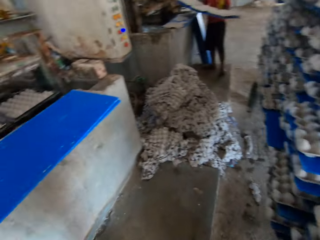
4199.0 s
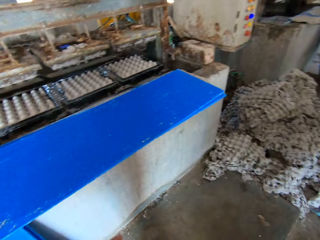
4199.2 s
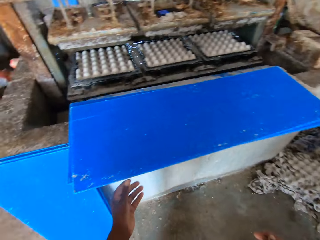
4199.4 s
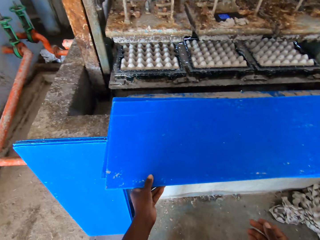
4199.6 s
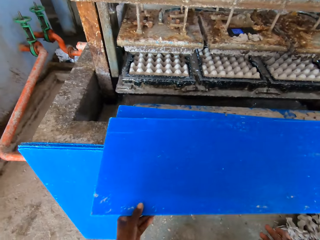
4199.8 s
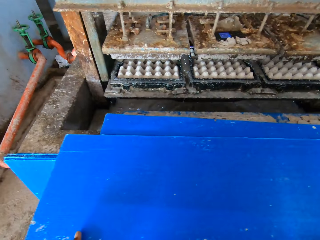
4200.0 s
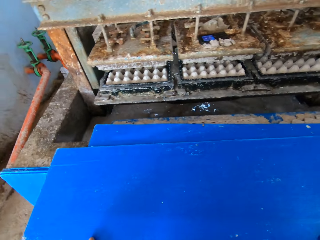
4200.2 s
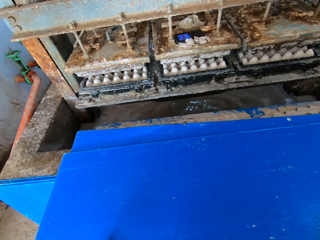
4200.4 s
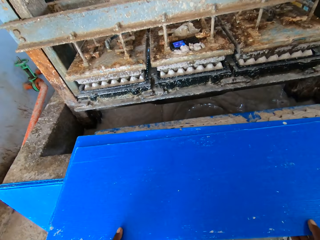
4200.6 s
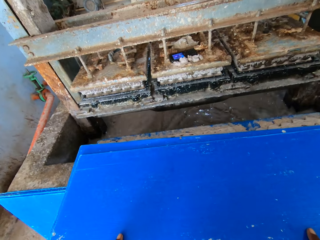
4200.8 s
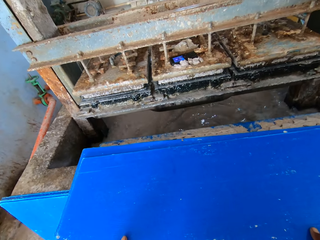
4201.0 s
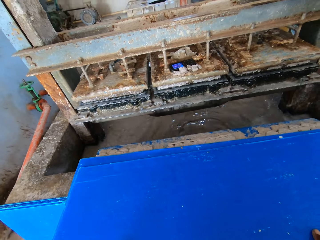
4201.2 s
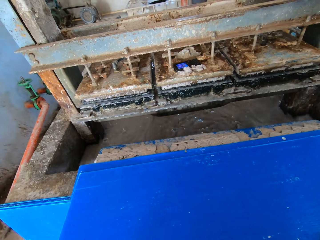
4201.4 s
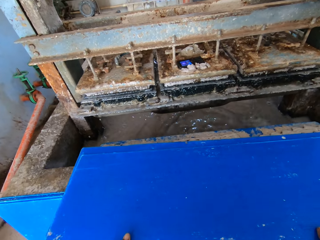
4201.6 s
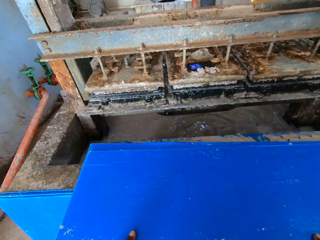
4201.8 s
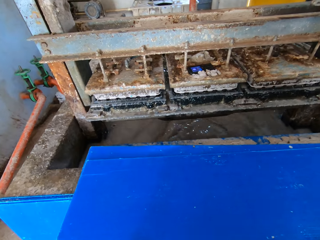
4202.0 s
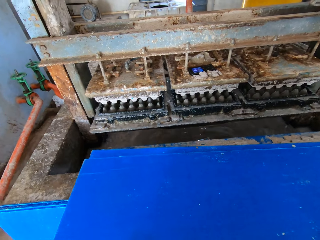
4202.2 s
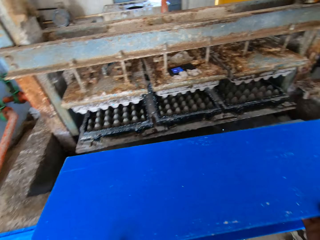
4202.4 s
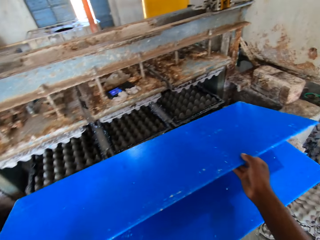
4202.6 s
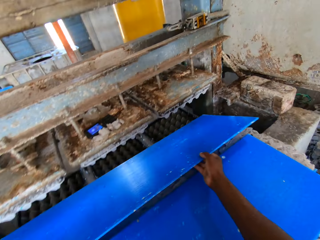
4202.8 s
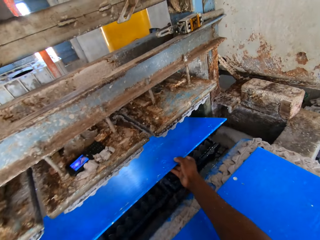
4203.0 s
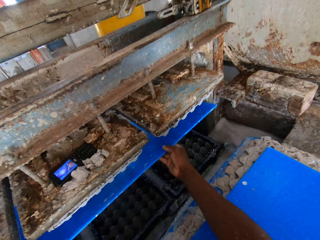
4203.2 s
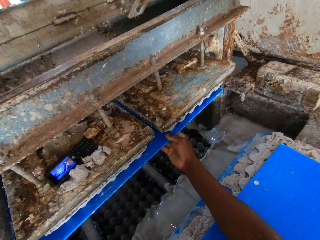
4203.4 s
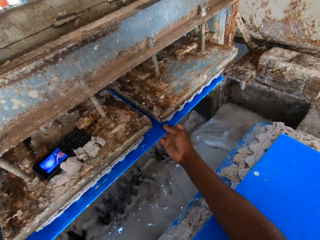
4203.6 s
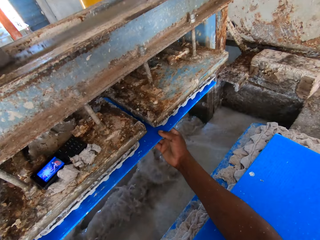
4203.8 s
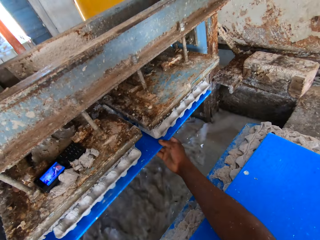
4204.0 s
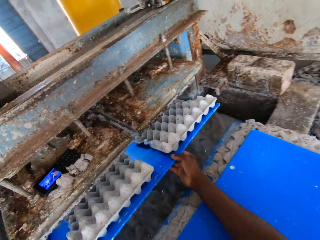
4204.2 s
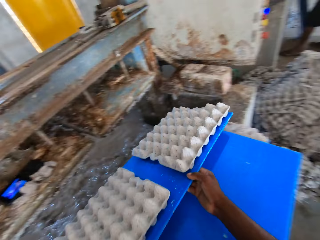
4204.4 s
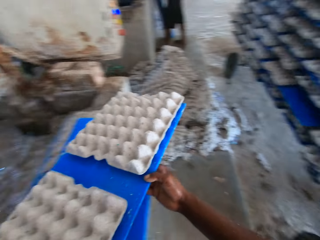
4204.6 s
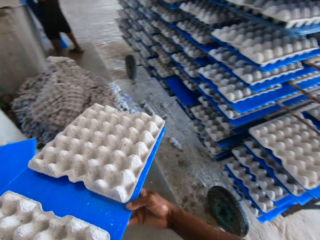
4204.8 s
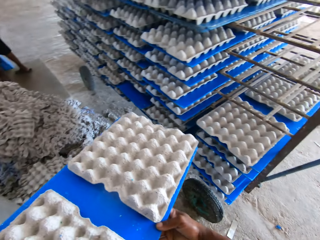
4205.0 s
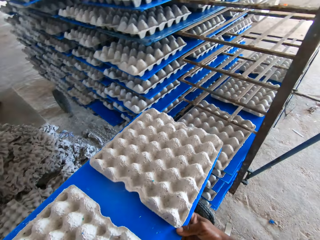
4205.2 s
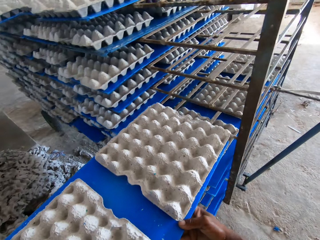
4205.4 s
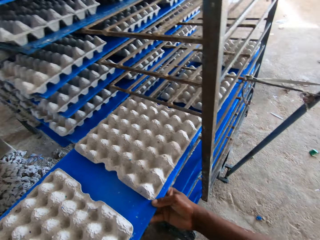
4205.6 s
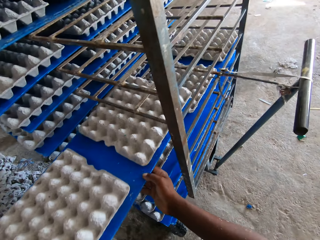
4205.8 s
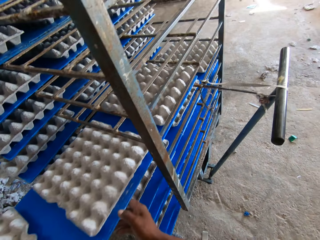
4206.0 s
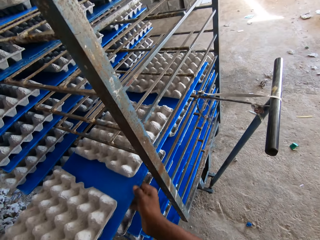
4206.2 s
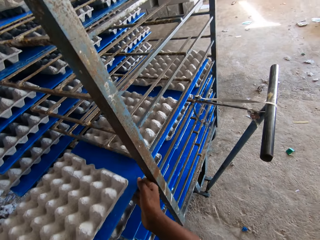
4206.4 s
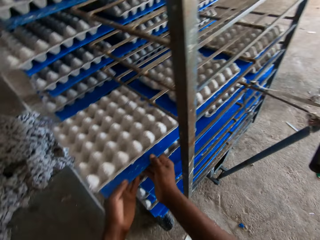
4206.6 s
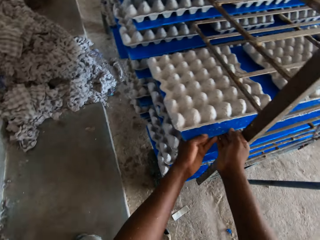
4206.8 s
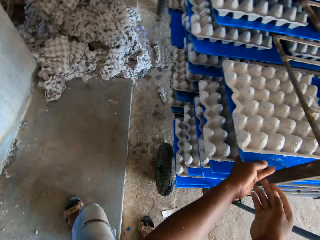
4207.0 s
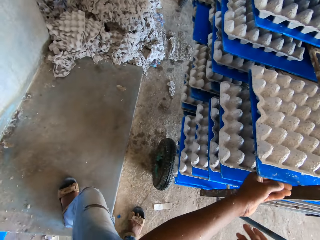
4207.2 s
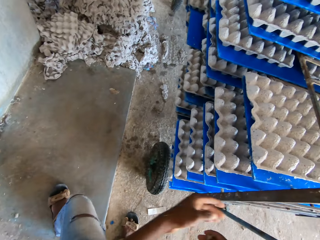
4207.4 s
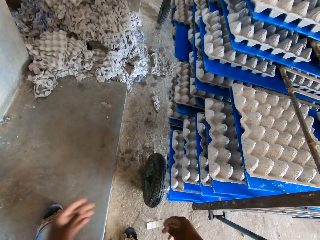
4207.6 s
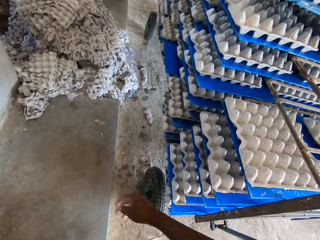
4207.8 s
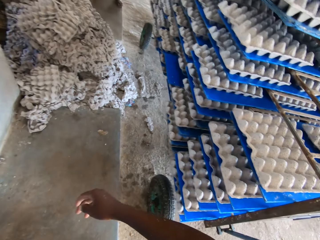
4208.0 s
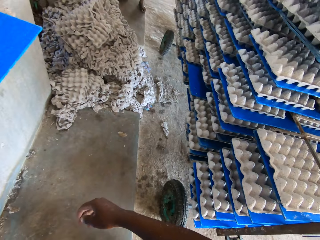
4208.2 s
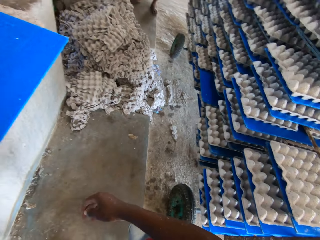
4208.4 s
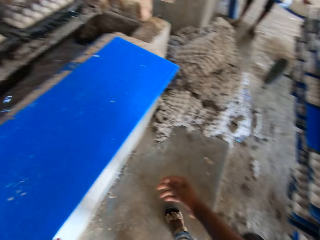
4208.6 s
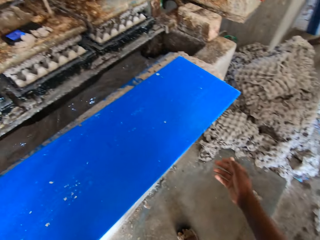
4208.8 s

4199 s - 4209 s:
A man holds a board with trays. The camera wearer picks the board from the platform with both hands. They make egg crates on the board in both hands with the egg carton making machine. They insert the board in the egg tray making machine. They pull the board with trays. They place the board of egg crates on the rack with both hands.

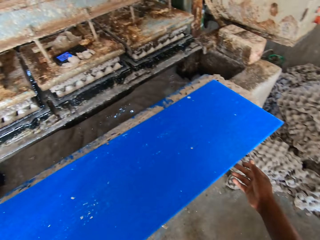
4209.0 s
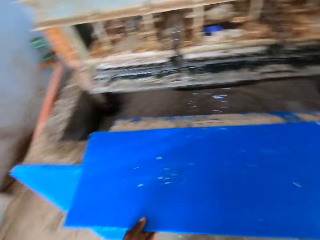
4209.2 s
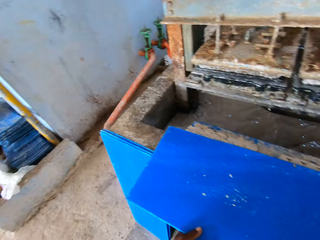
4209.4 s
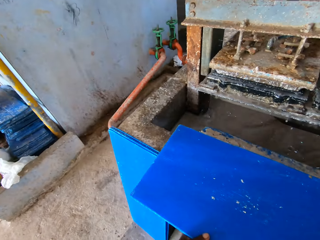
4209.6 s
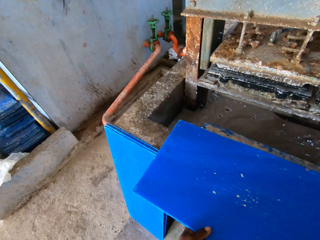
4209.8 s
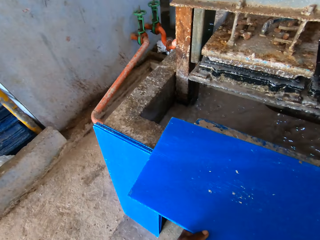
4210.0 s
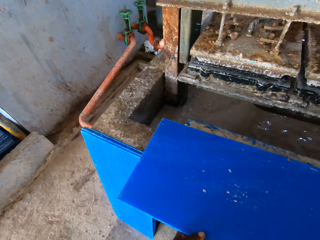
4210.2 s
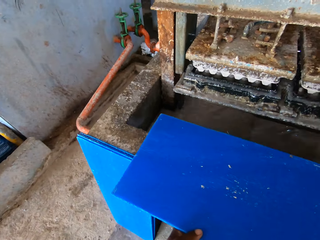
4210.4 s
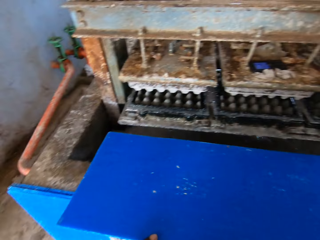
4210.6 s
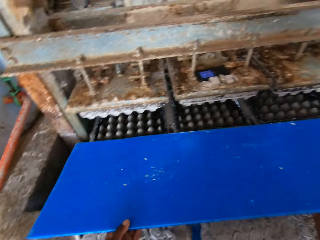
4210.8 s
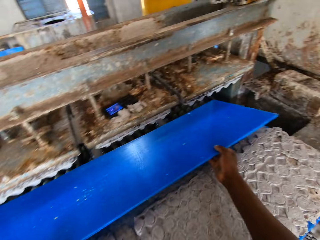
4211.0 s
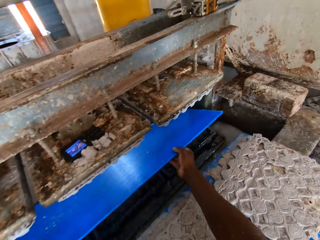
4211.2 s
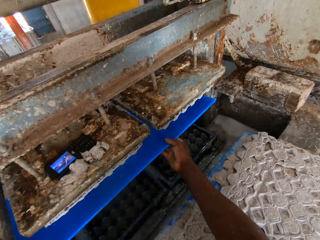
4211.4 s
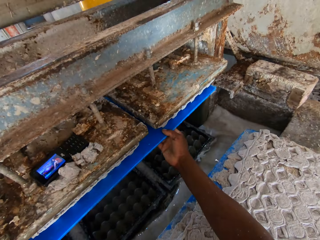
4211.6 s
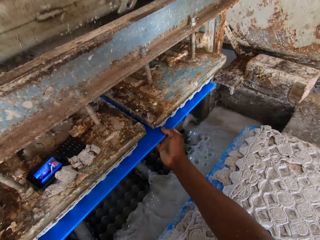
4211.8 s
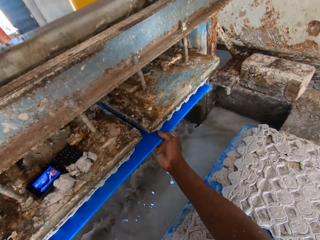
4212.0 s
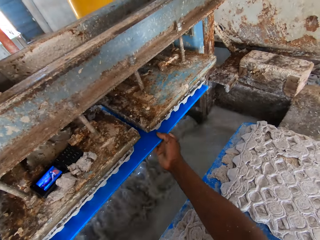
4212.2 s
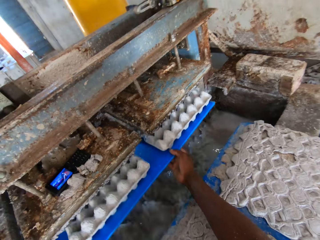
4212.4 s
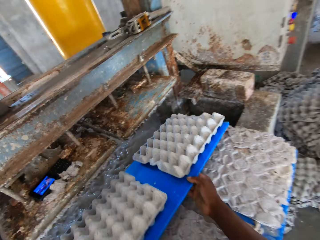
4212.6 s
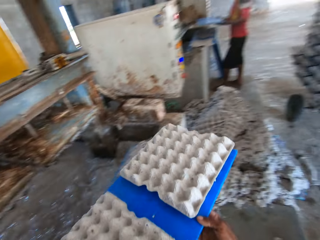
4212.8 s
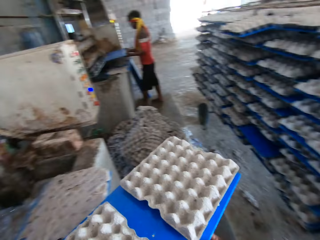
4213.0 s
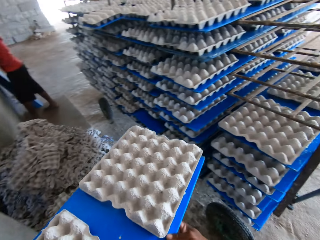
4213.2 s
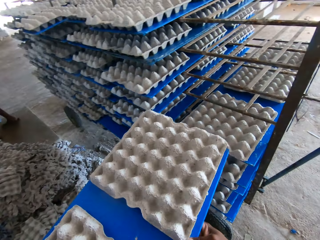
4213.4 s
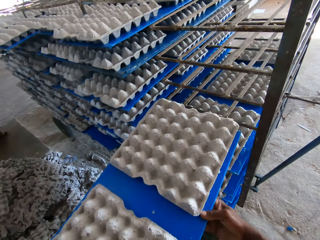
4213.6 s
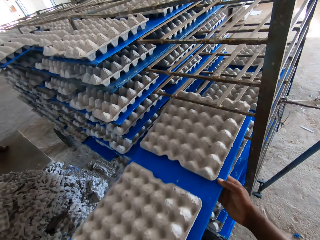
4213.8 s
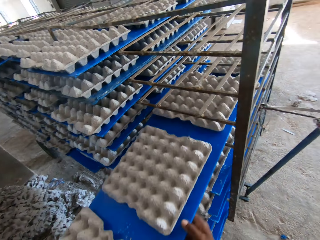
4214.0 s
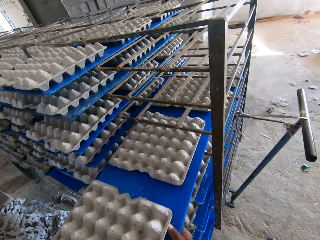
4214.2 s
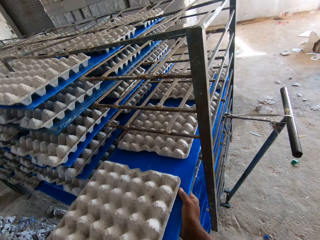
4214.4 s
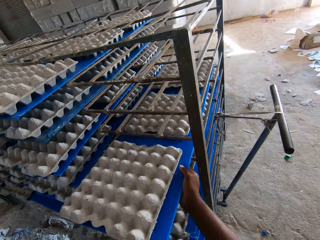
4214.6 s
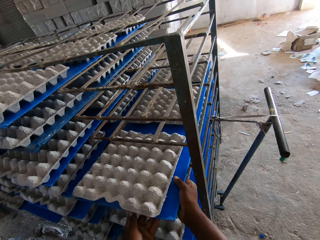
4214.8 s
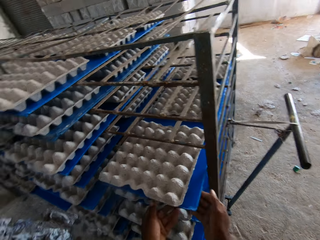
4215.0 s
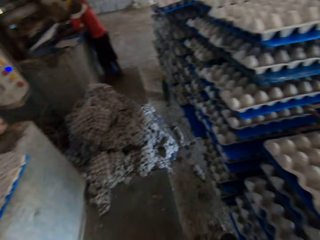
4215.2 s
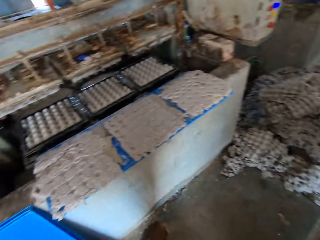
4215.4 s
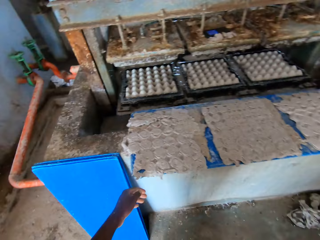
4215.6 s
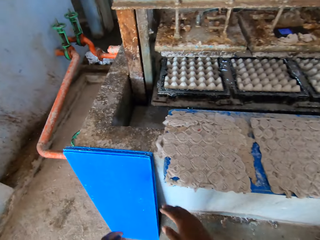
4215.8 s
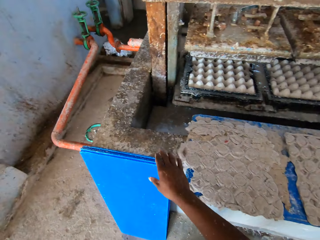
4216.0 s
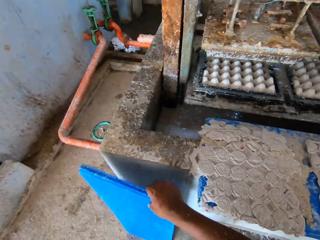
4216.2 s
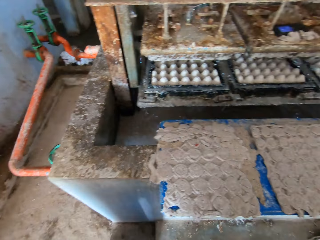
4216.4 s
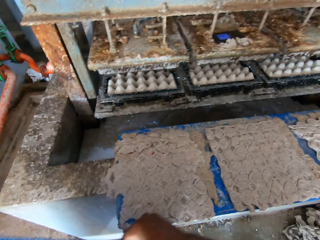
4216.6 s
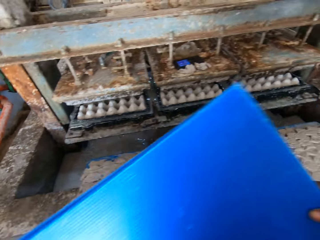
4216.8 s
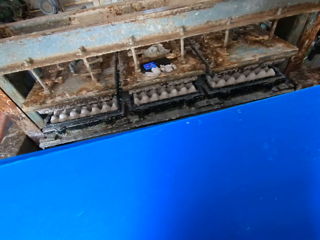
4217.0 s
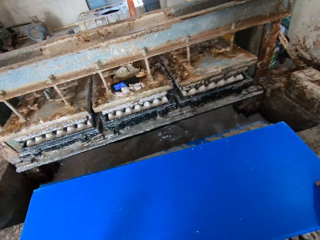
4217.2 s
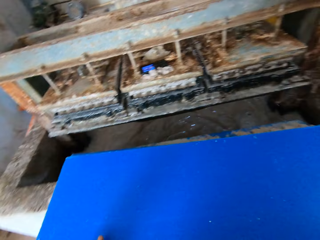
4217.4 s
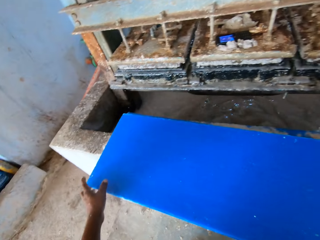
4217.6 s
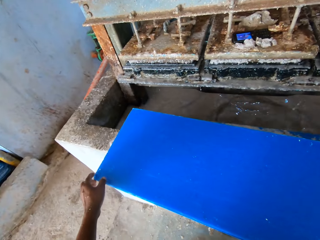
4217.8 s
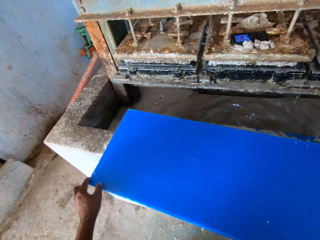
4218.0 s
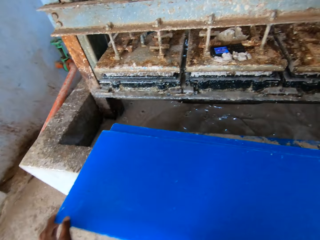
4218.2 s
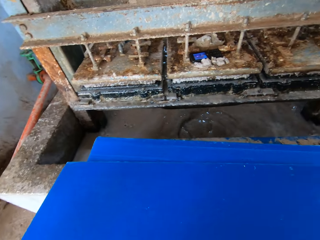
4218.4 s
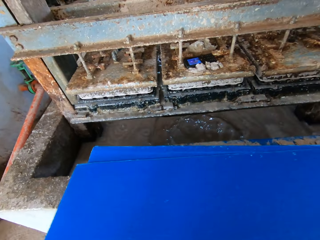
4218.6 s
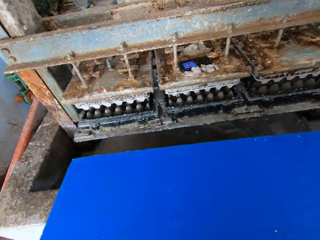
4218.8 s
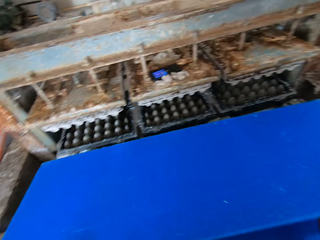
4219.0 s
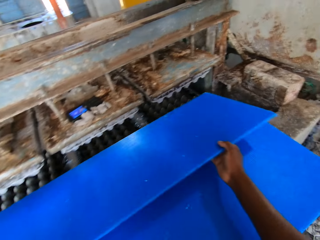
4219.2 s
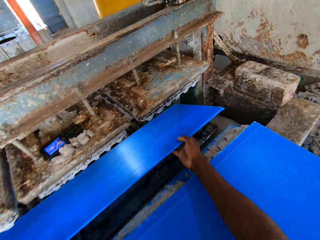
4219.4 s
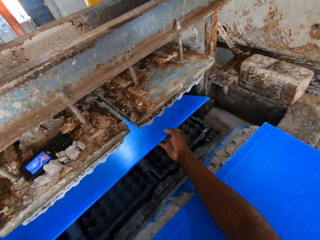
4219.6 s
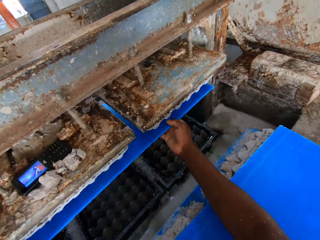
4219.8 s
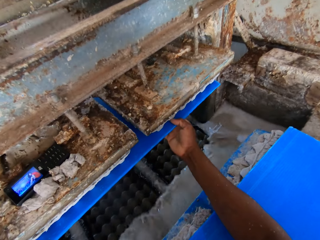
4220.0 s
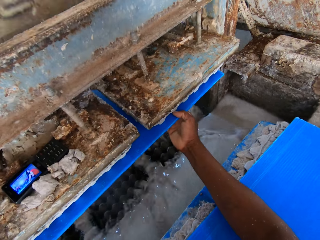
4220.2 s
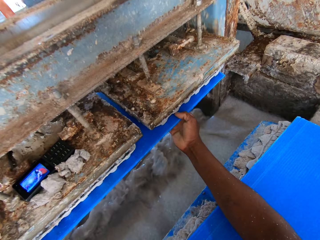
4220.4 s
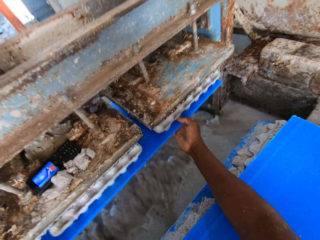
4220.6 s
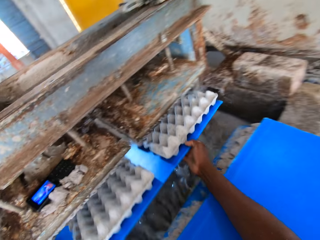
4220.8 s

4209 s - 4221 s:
The camera wearer picks the board from the platform with both hands. He makes egg crates on the board in both hands with the egg carton making machine. He inserts the board in the egg tray making machine. He pulls the board with trays. He places the board of egg crates on the rack with both hands. A man holds a tray board. The camera wearer moves some boards from the ground to the platform with his right hand. He picks a pile of boards. He places the pile of boards on the tray making machine. He picks the board from the platform with both hands. He makes egg crates on the board in both hands with the egg carton making machine. He inserts the board in the egg tray making machine.
